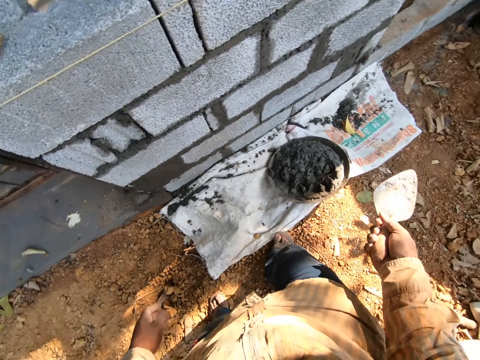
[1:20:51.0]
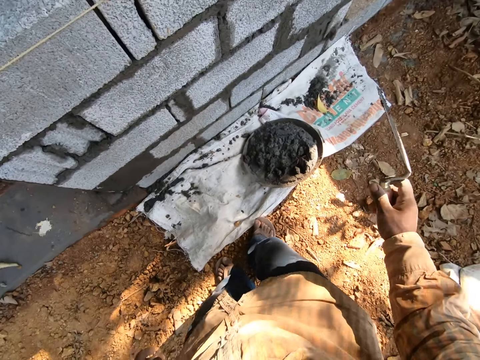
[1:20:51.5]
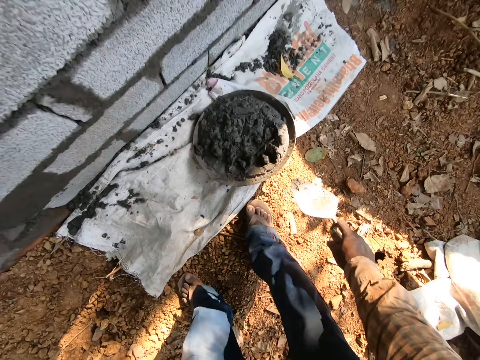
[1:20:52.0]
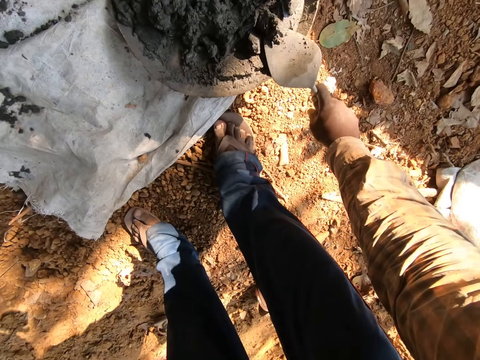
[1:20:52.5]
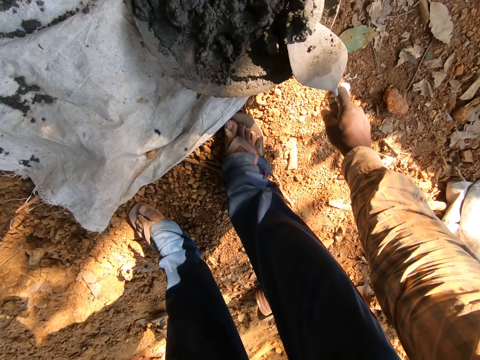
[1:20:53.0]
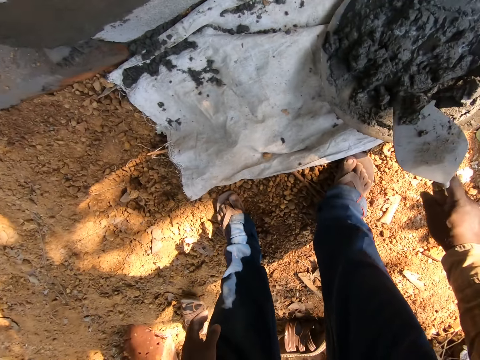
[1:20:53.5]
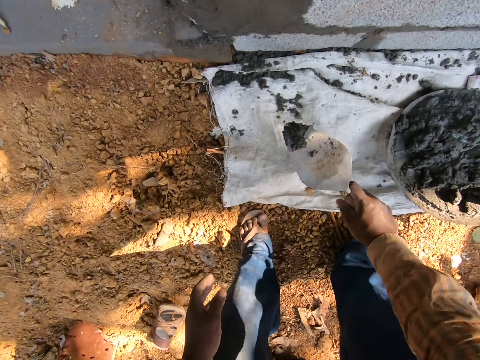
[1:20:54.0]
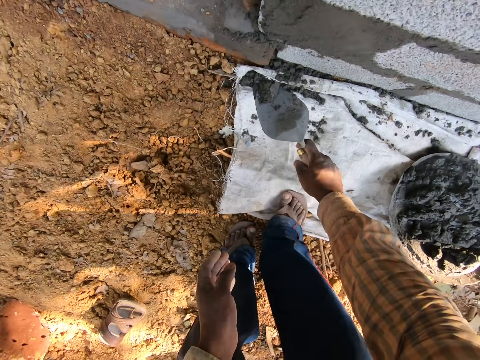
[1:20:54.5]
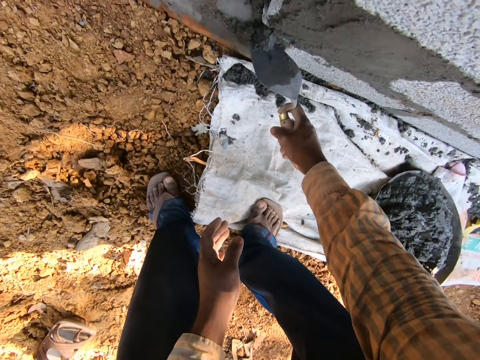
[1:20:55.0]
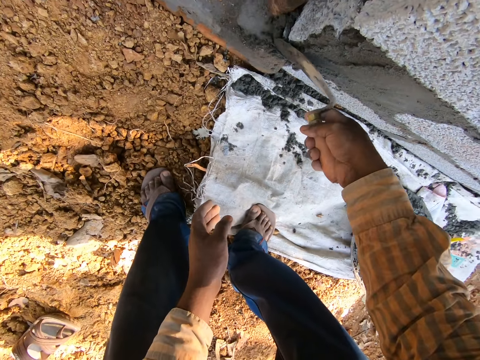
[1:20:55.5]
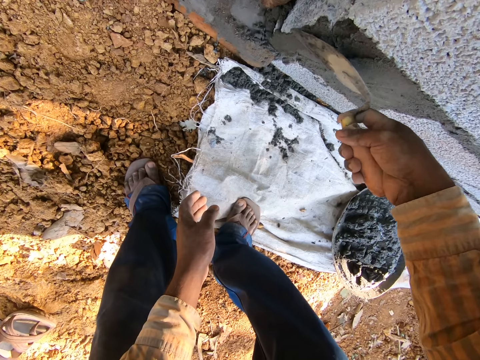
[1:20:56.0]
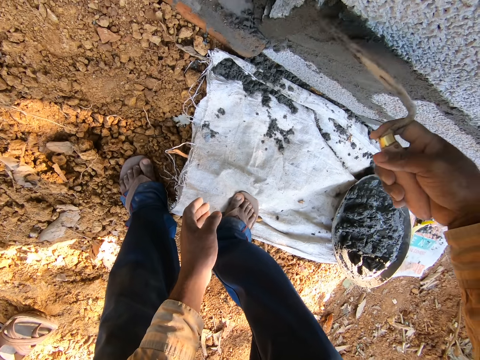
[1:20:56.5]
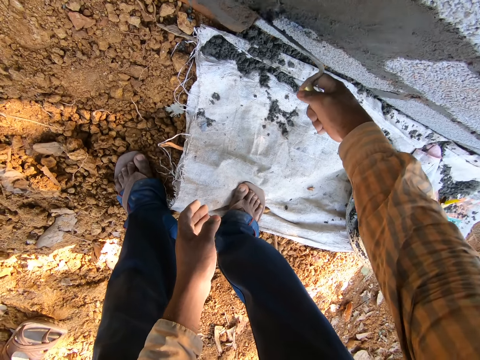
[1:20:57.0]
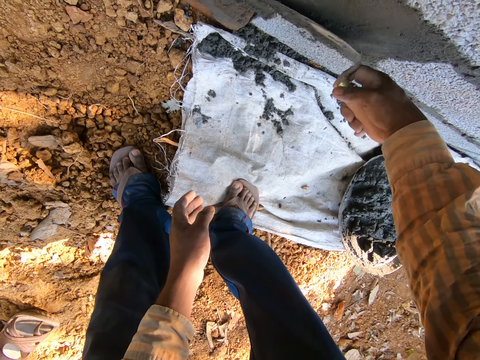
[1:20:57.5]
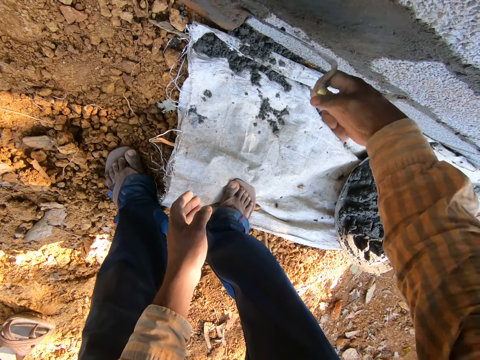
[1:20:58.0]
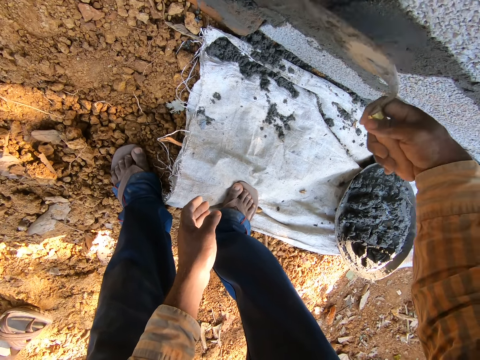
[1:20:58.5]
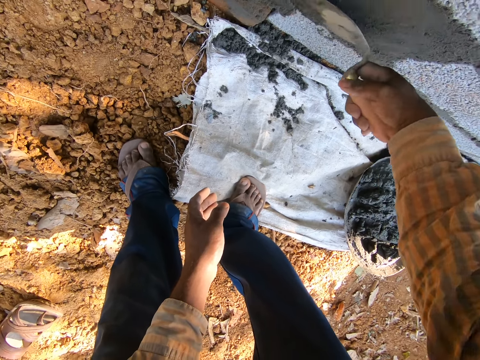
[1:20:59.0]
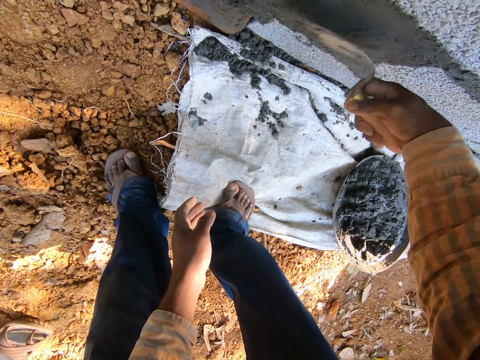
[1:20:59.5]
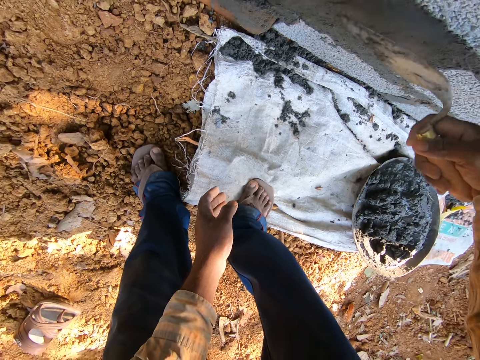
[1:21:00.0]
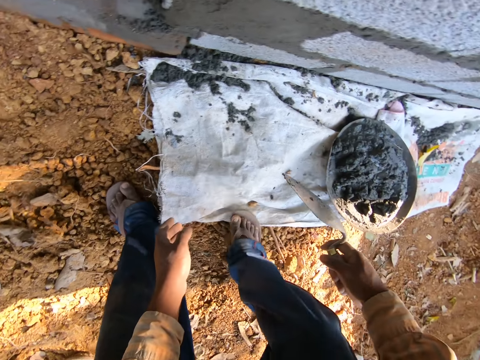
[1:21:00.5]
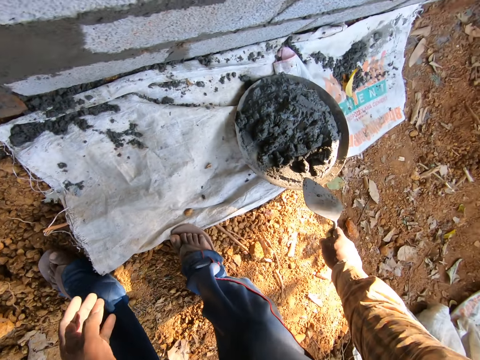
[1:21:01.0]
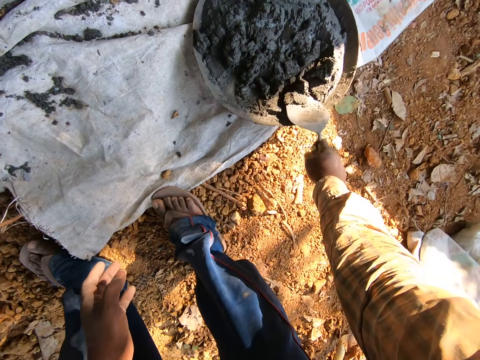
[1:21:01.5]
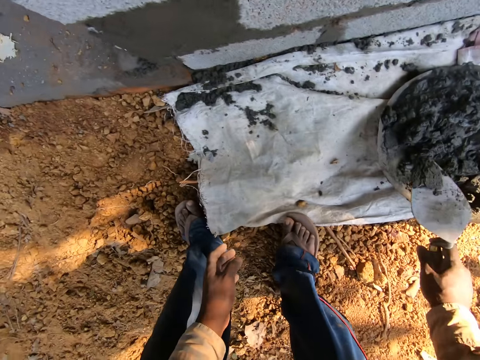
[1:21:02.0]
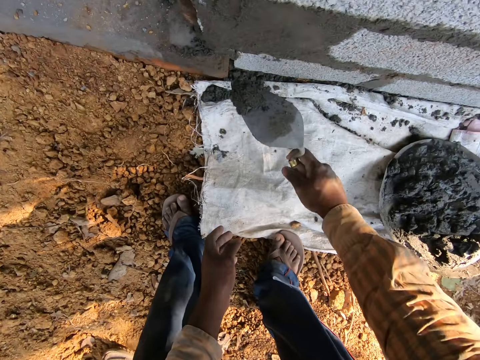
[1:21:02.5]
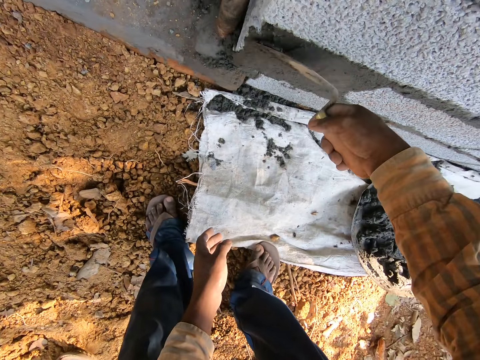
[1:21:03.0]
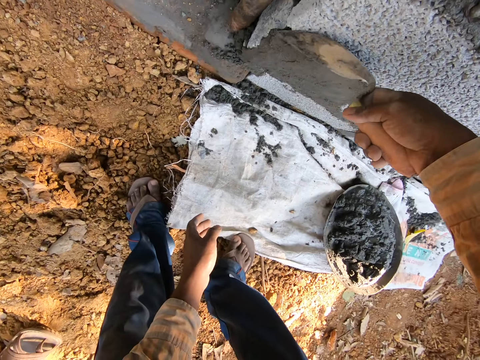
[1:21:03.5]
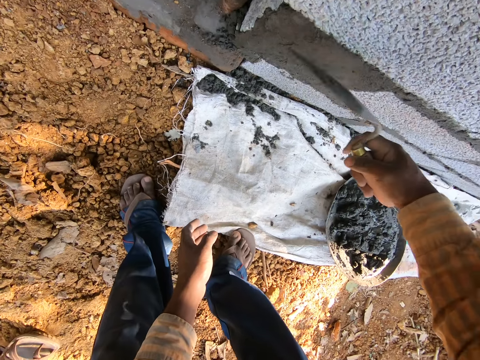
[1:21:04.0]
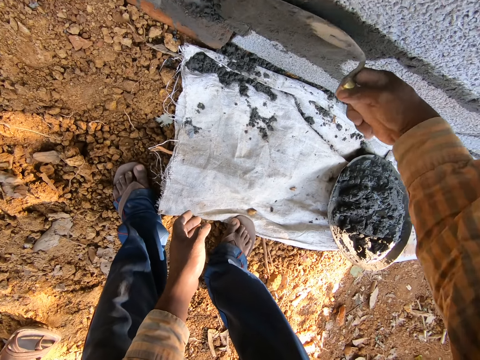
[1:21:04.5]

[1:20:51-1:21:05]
The camera wearer scoops wet cement from the mortar pan on the ground with the trowel in his right hand. He plasters the wet cement on the wall with the trowel in his right hand. He scoops the wet cement from the mortar pan on the ground with the trowel in his right hand. He plasters the wet cement on the wall with the trowel in his right hand.

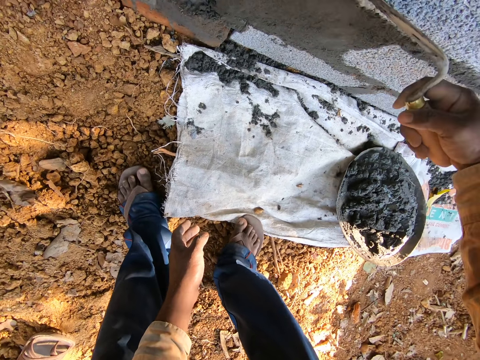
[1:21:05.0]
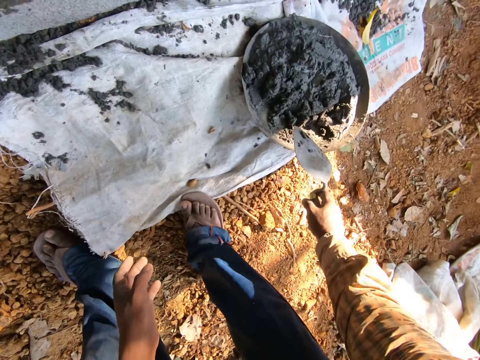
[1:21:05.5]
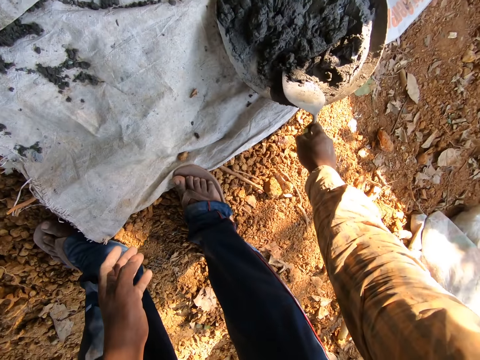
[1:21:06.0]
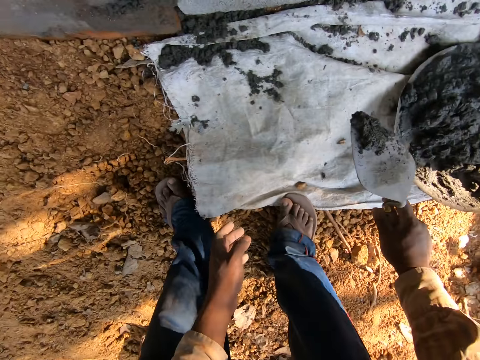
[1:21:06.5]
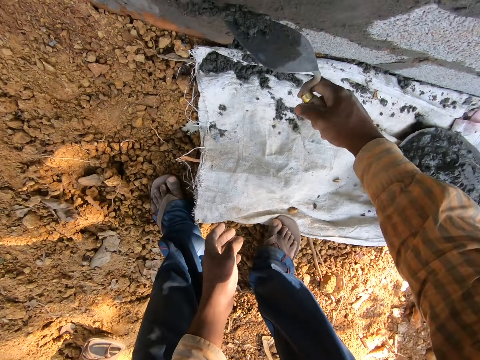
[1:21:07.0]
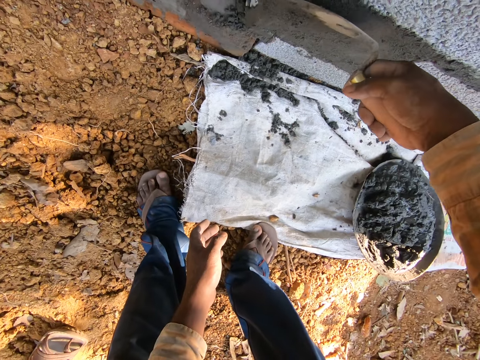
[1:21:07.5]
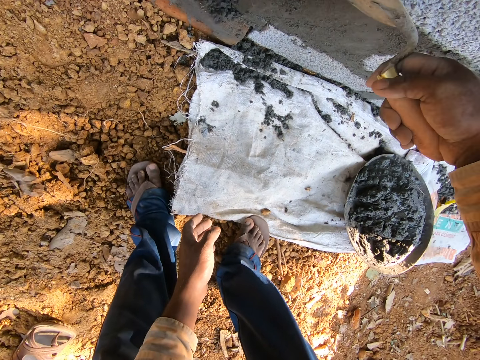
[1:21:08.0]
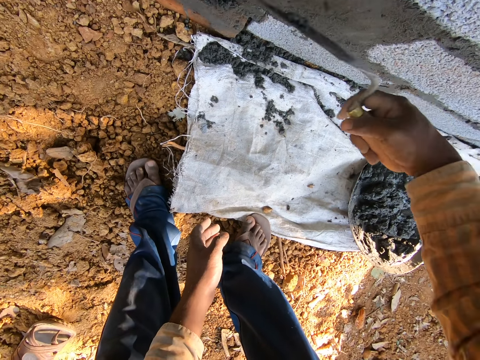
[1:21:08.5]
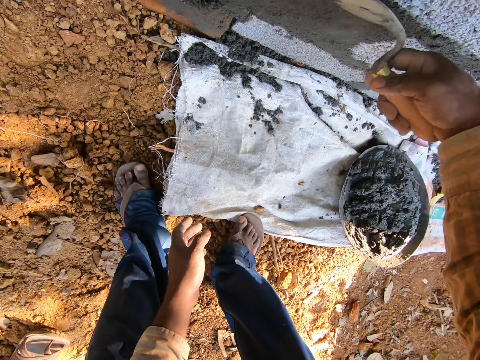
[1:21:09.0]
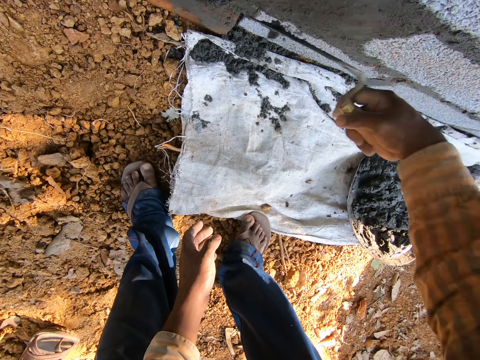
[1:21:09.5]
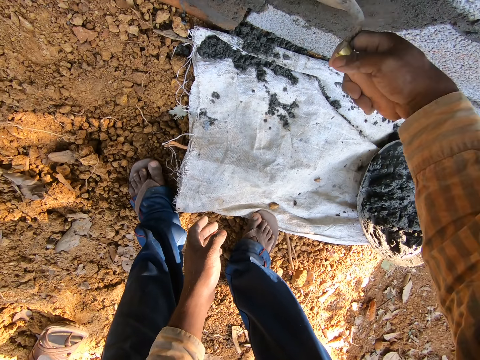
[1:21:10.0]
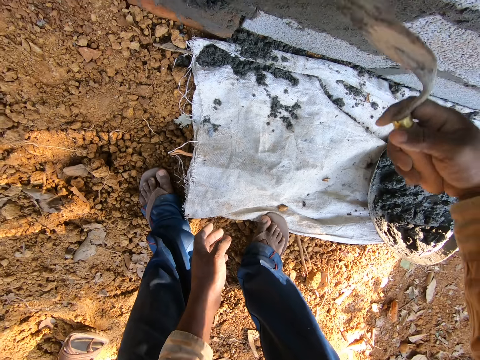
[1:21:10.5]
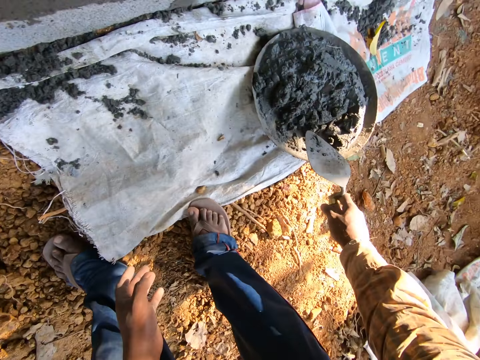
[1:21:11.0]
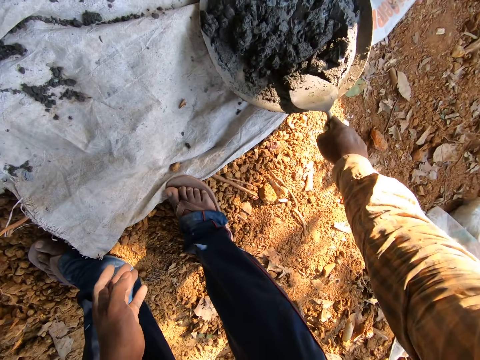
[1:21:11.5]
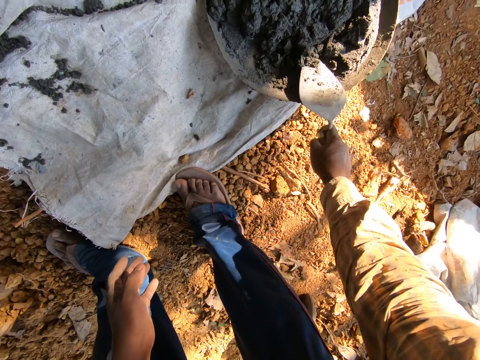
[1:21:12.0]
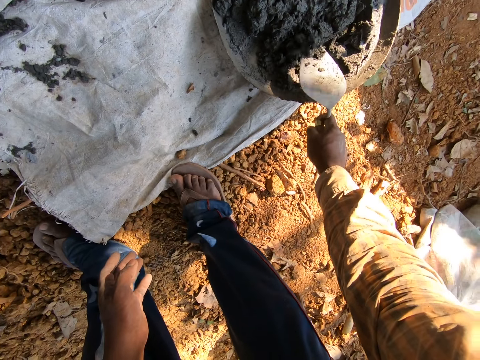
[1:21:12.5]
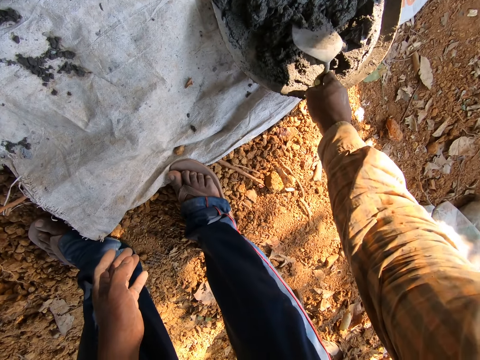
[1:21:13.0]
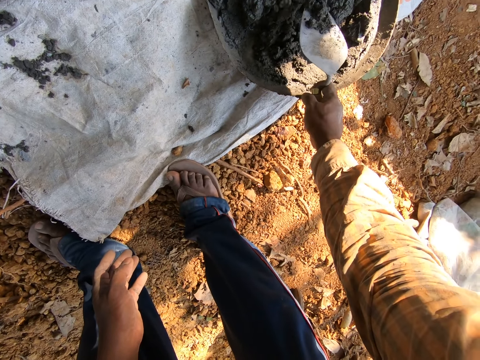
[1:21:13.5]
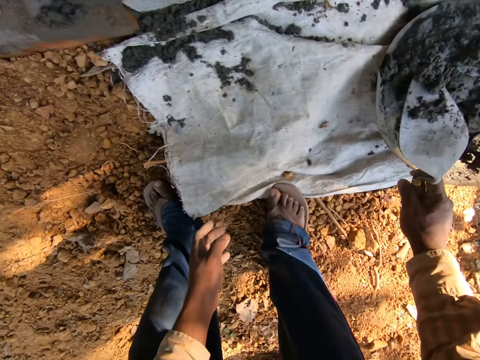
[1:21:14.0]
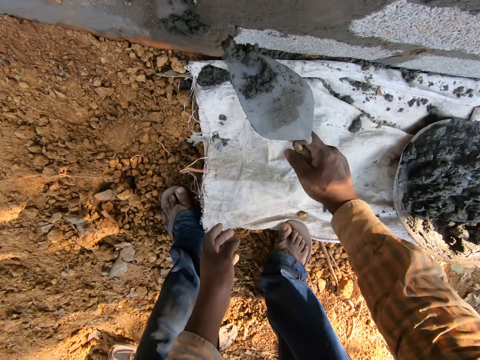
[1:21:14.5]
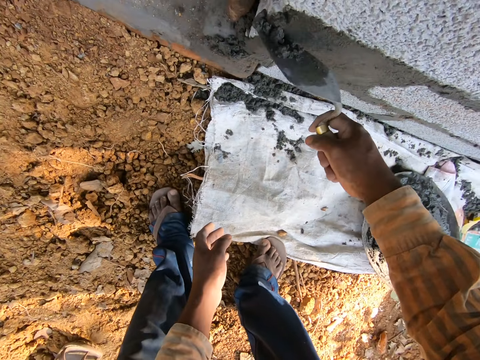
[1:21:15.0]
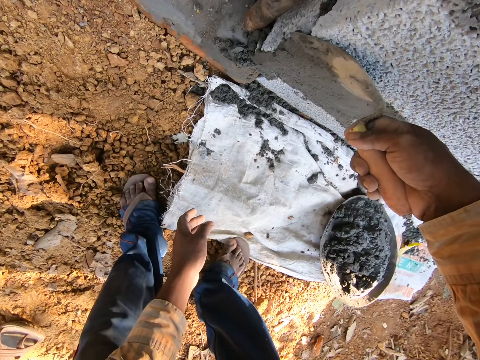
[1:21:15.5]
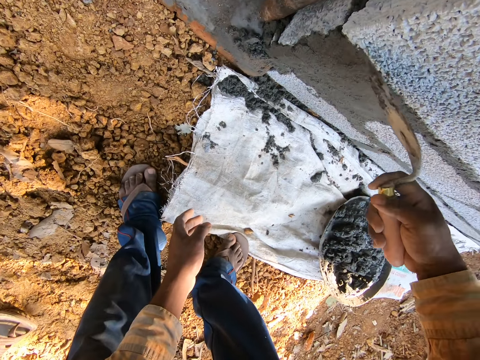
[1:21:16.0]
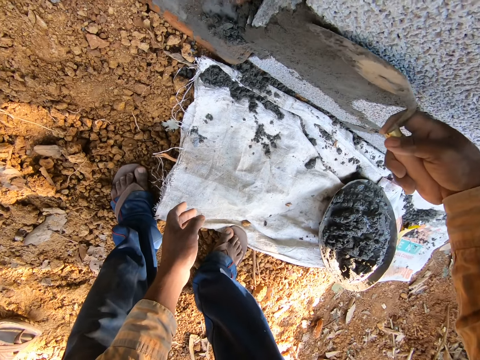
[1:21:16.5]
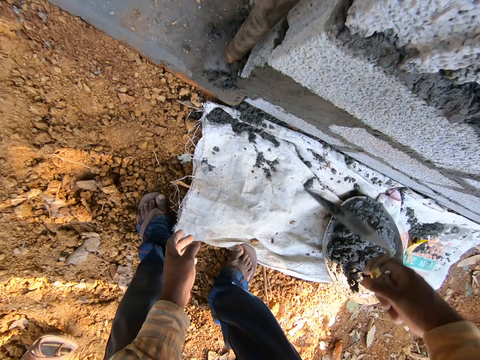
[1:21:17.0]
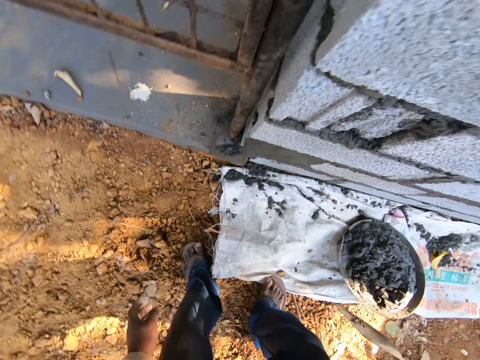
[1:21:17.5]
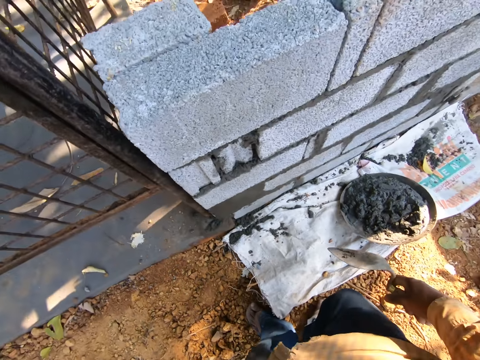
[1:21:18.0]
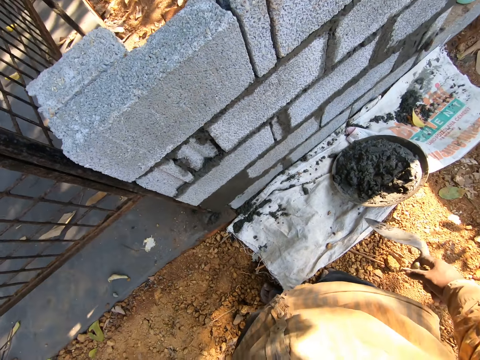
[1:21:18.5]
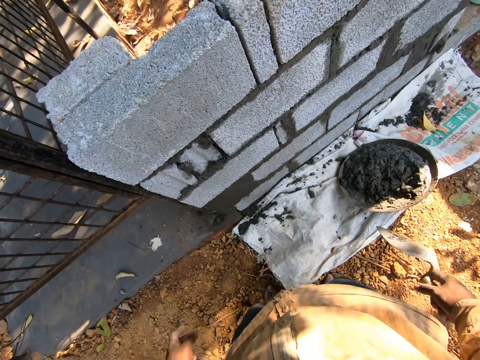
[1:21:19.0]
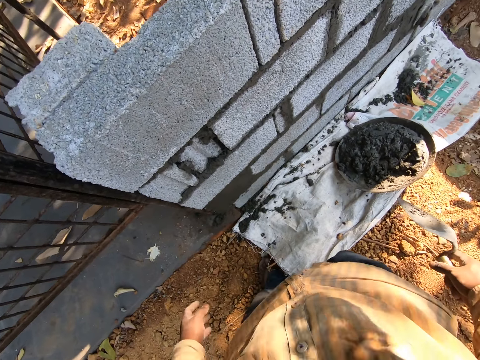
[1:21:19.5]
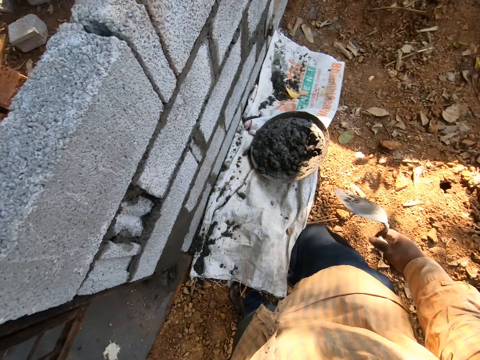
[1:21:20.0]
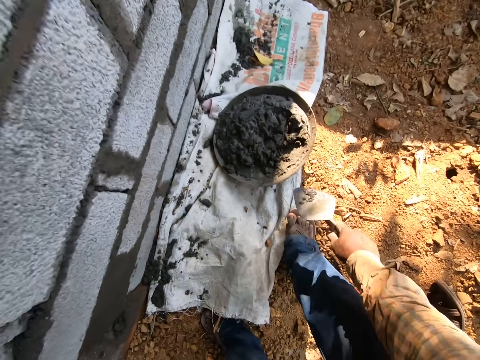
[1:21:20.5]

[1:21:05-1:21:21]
The camera wearer scoops wet cement from the mortar pan on the ground with the trowel in his right hand. He plasters the wet cement on the wall with the trowel in his right hand. He scoops the wet cement from the mortar pan on the ground with the trowel in his right hand. He plasters the wet cement on the wall between the blocks with the trowel in his right hand. He smoothens the cement. He turns round.
